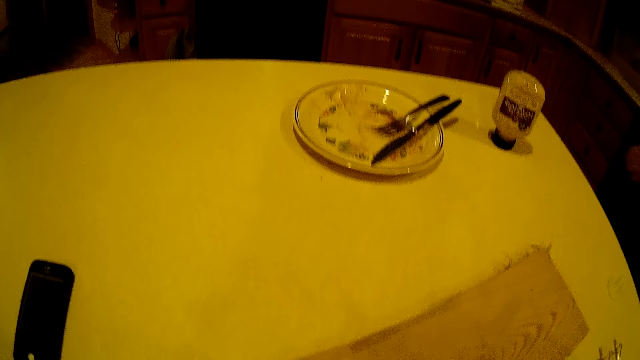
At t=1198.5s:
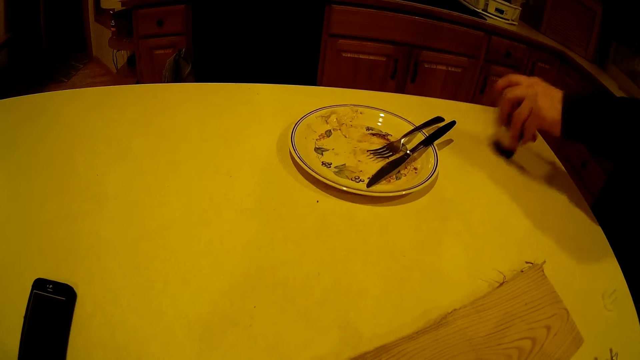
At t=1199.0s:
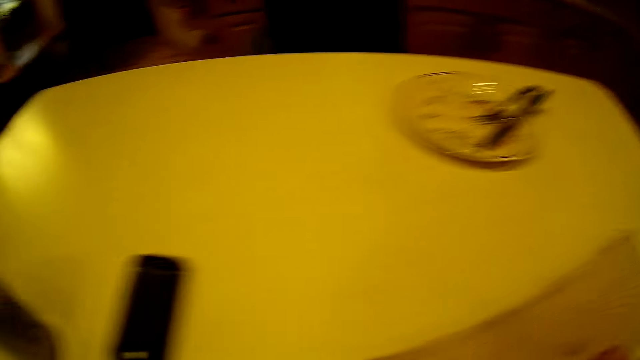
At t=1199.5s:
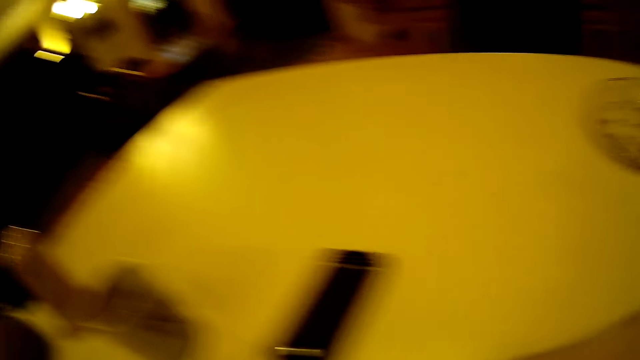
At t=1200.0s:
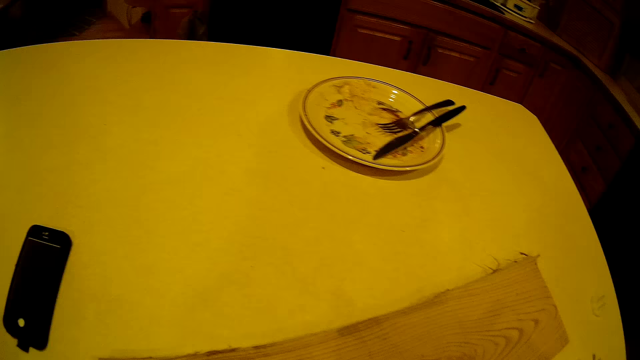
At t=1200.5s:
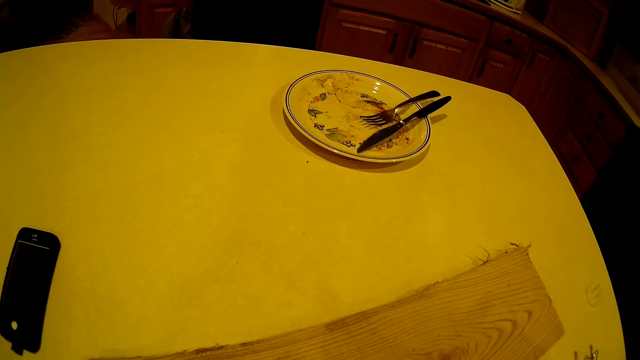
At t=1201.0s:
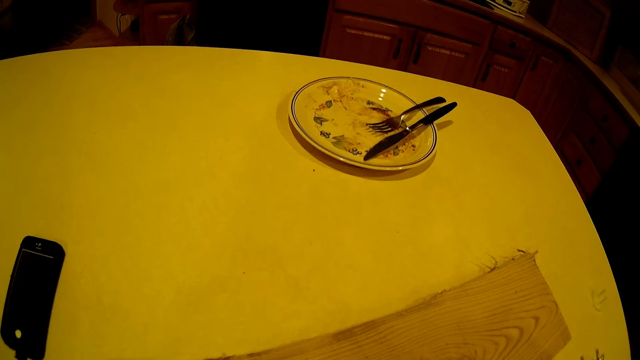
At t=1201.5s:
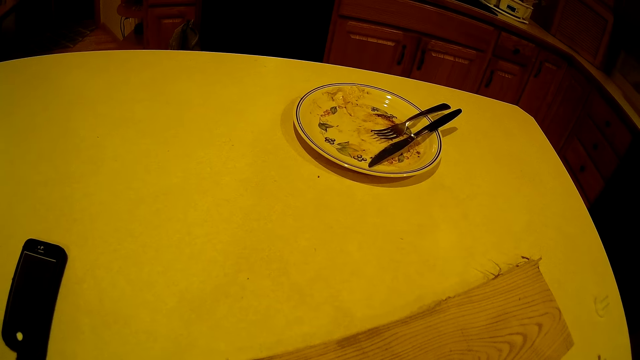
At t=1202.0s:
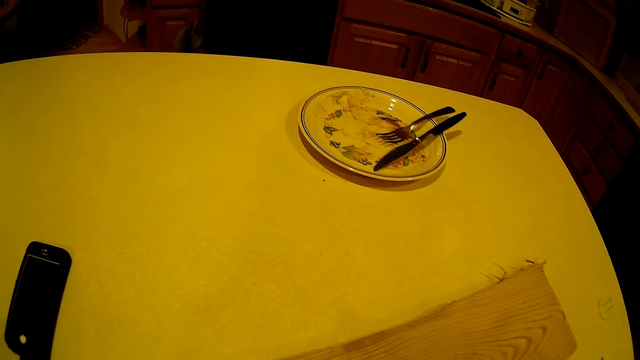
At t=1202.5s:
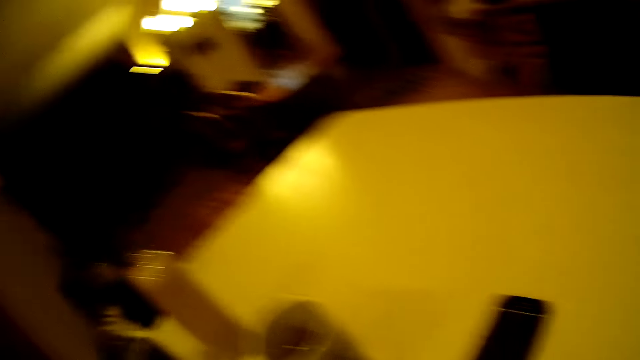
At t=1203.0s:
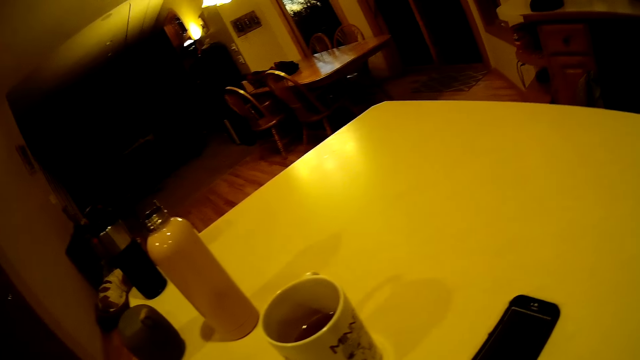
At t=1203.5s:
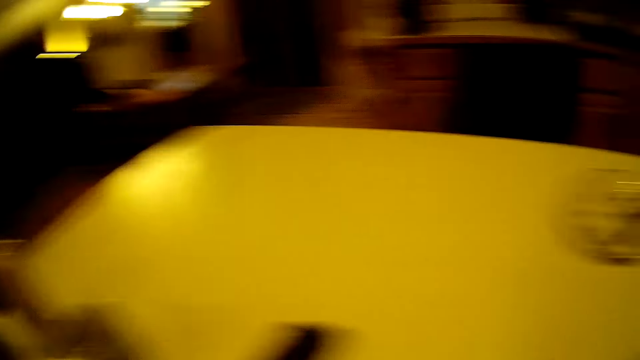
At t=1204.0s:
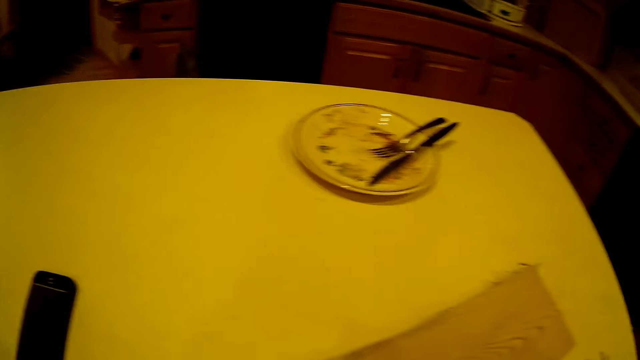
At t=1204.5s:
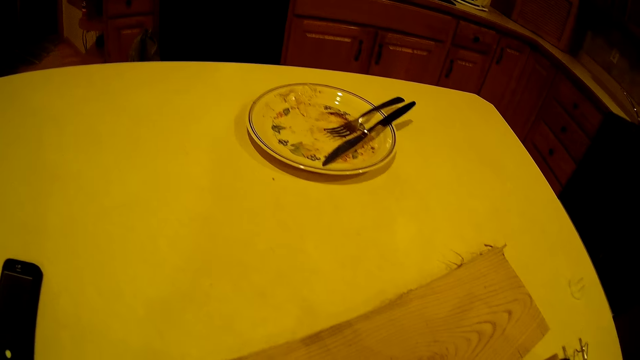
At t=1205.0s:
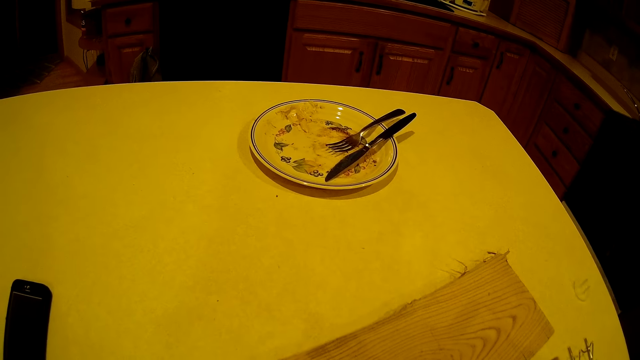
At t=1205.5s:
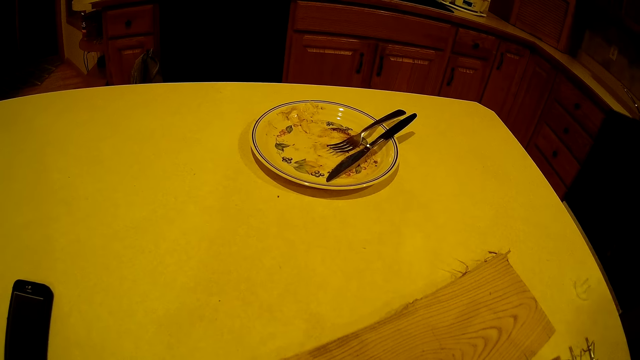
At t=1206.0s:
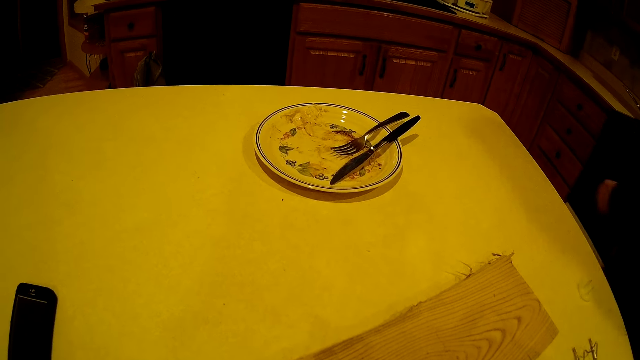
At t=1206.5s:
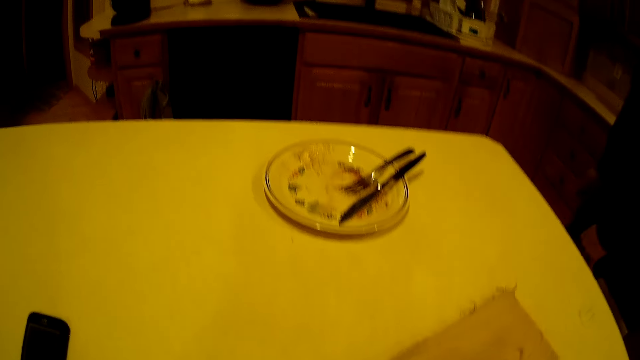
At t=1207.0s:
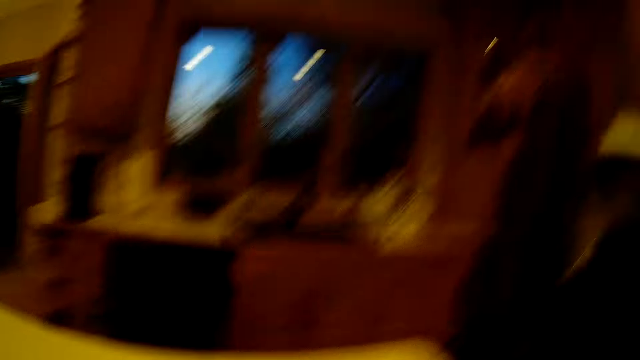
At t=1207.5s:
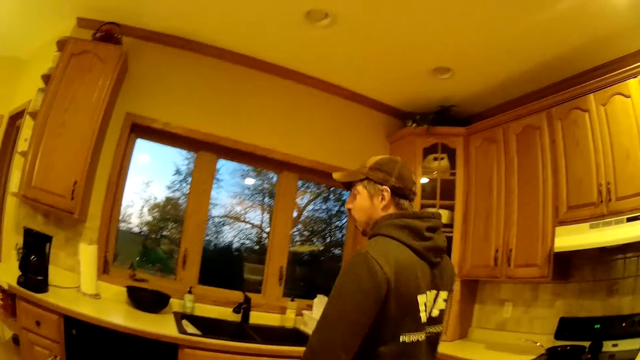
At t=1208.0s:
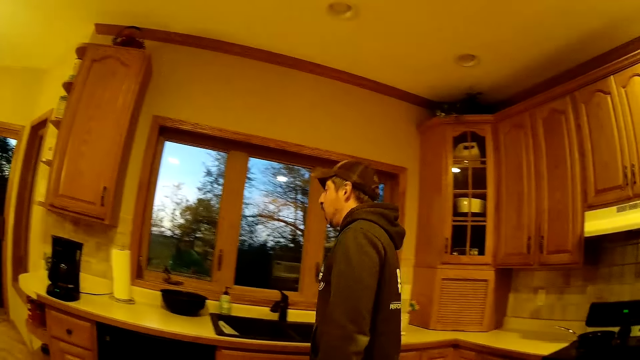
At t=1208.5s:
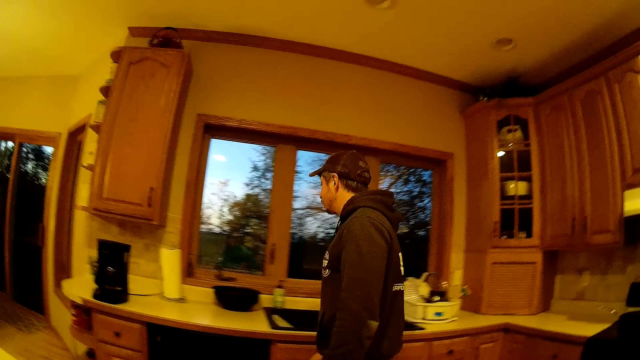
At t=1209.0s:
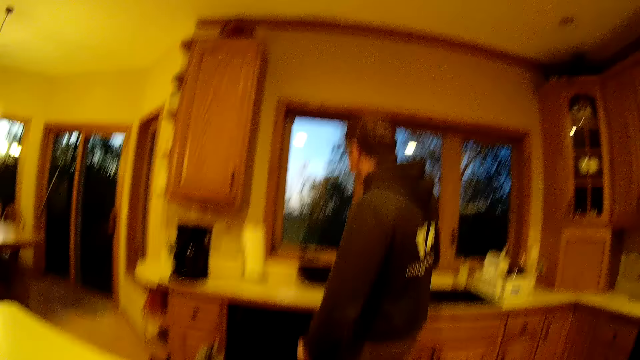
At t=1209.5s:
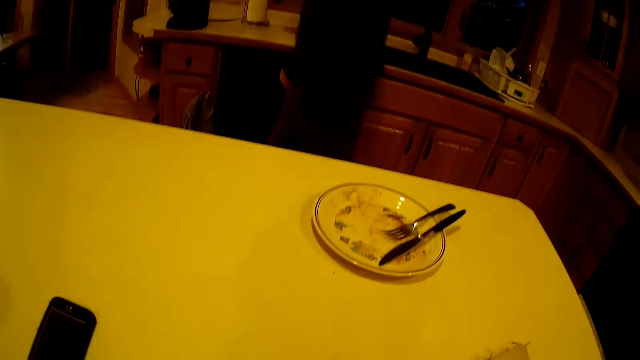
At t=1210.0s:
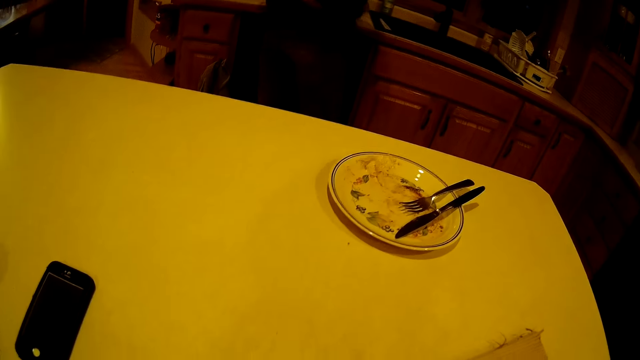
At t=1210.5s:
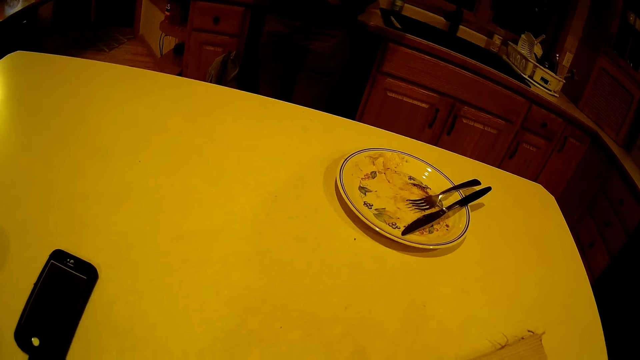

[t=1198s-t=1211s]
The man picks the spice container from the table with his left hand. The camera wearer converses with the man. The man walks towards a kitchen cabinet.

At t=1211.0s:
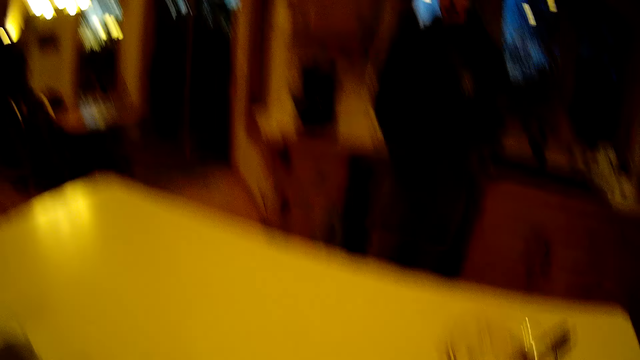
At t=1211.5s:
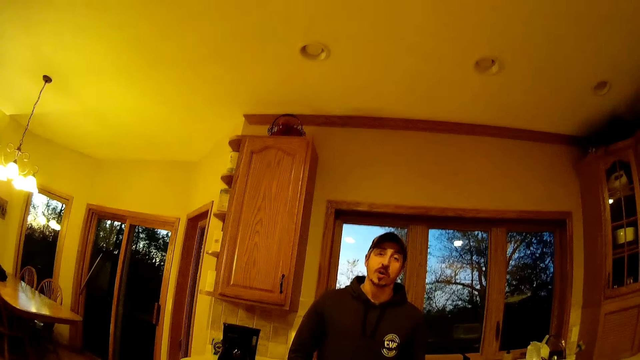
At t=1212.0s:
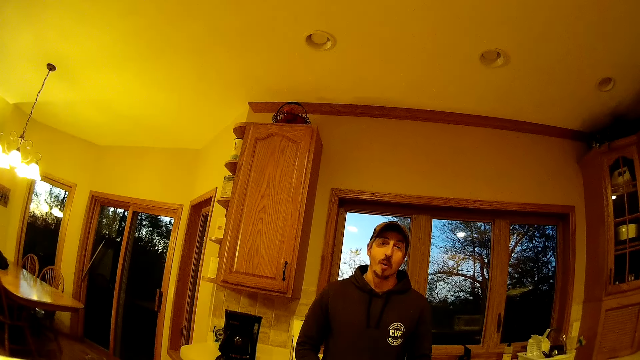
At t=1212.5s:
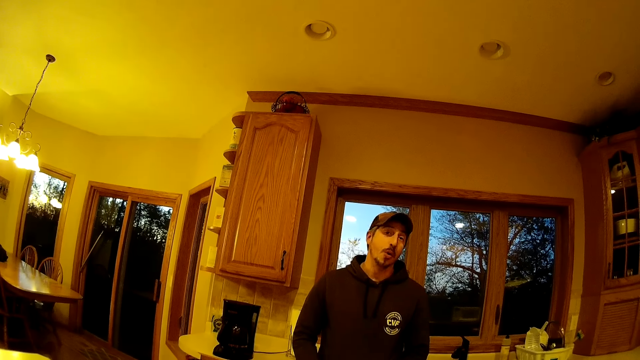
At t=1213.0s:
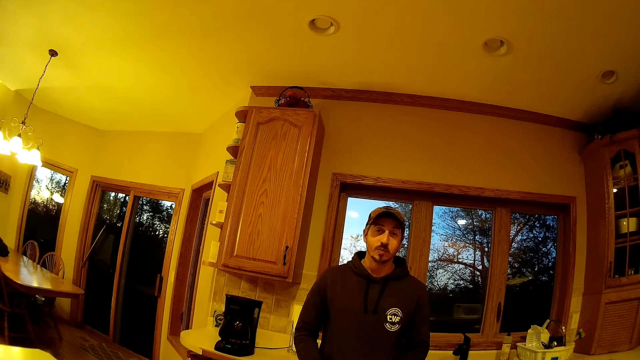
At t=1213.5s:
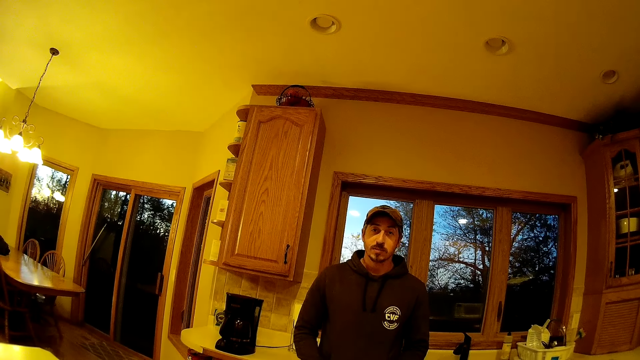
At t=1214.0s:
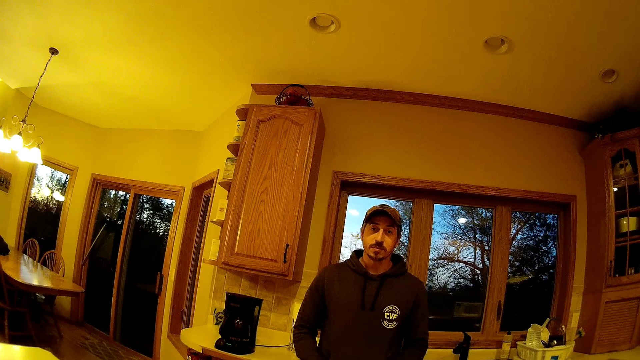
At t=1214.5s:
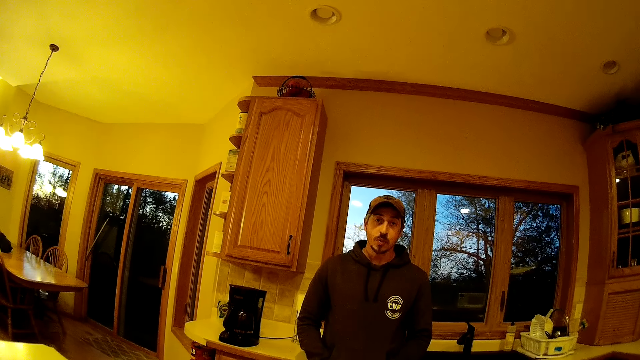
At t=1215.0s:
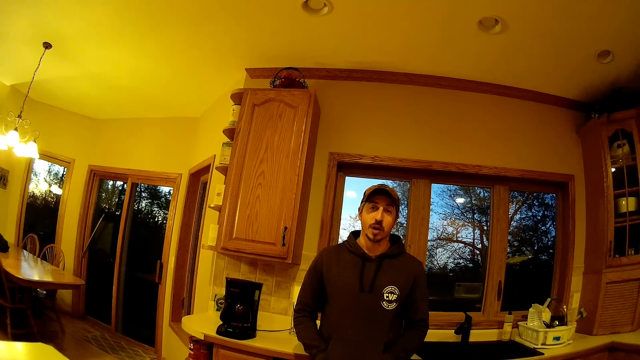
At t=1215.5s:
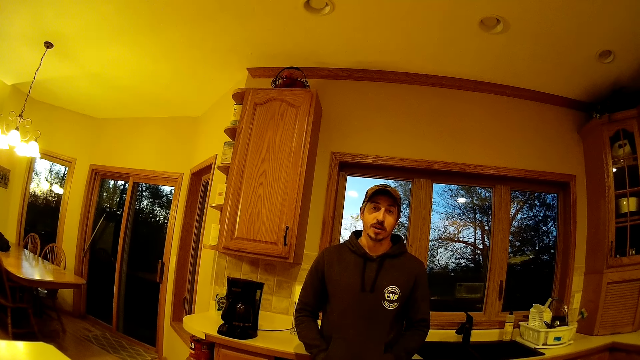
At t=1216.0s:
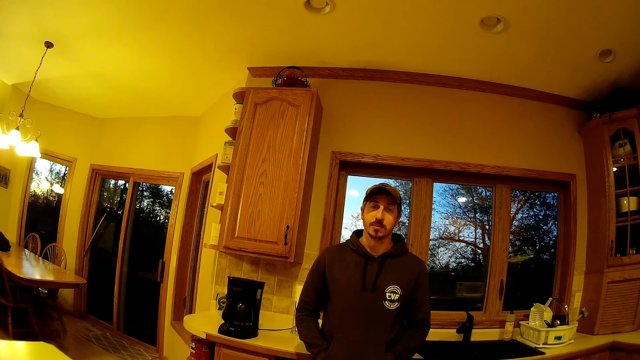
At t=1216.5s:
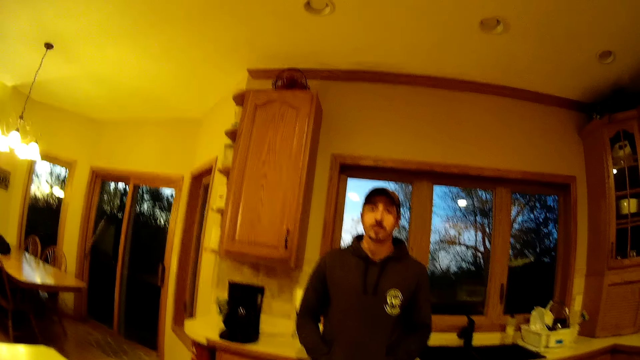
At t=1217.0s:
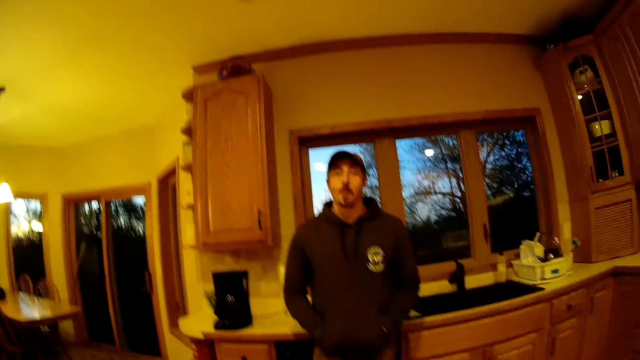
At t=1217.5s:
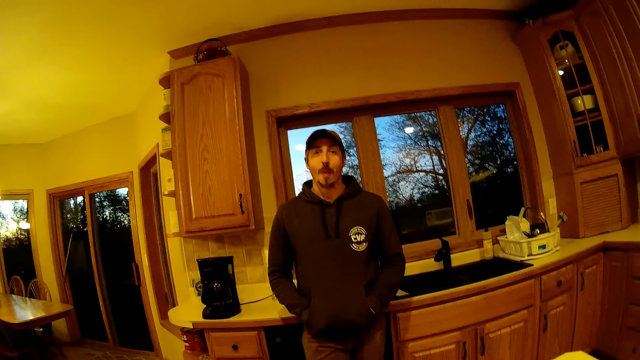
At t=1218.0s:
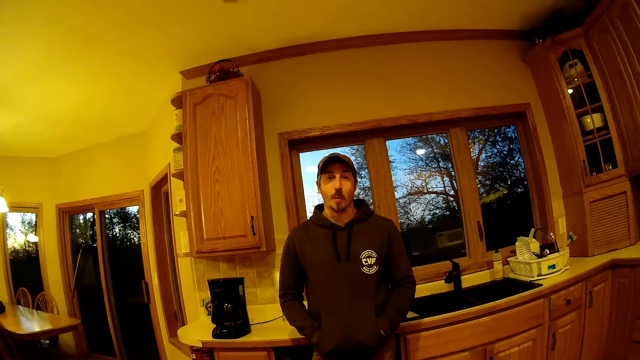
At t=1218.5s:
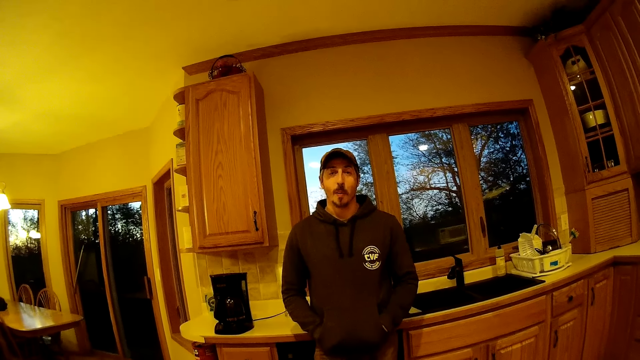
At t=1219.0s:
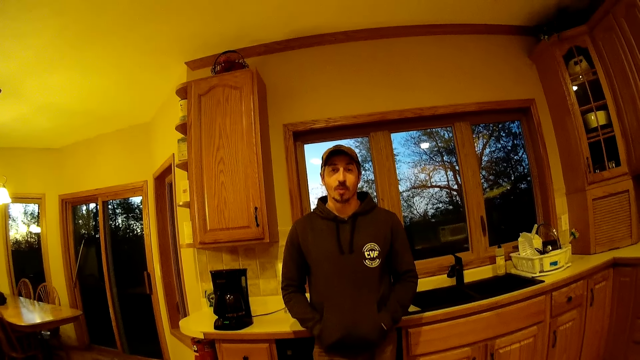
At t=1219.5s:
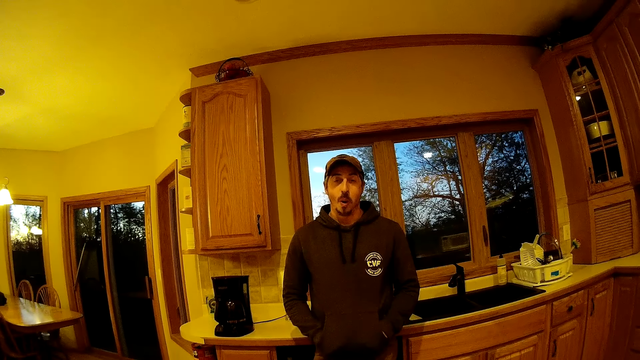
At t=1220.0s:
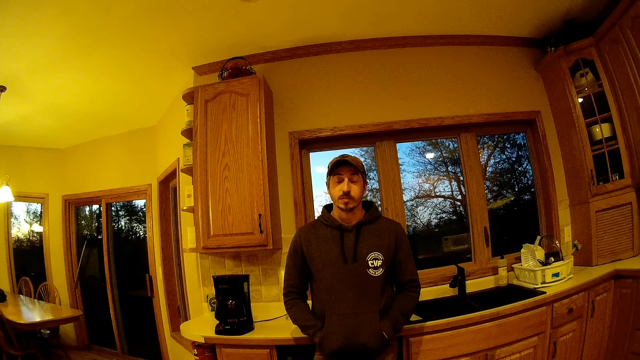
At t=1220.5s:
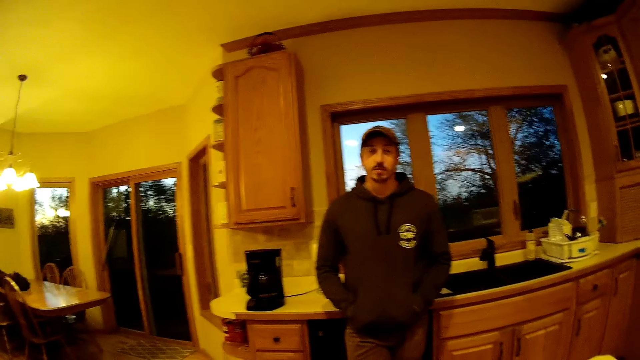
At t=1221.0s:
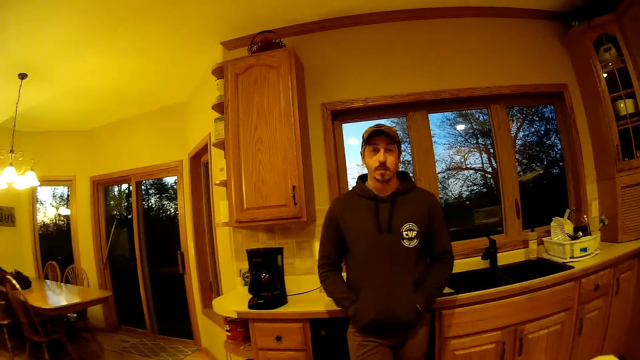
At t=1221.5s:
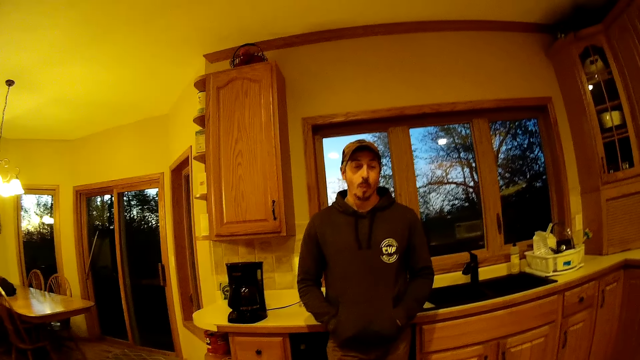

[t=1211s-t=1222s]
The man rests on the kitchen cabinet.
